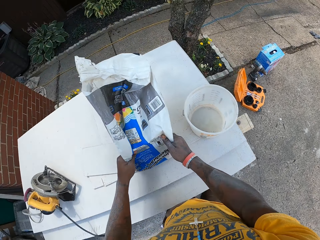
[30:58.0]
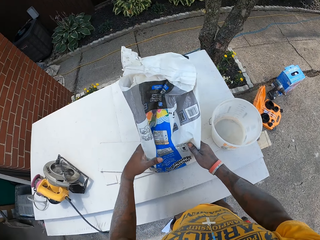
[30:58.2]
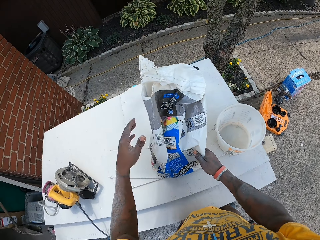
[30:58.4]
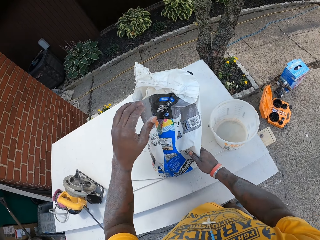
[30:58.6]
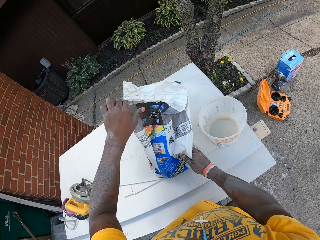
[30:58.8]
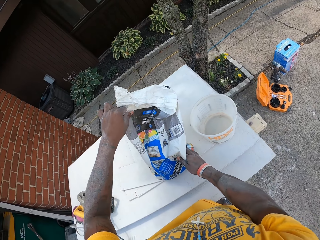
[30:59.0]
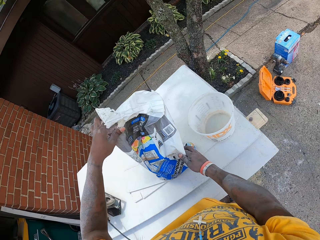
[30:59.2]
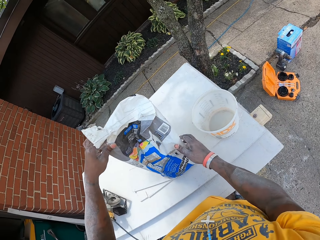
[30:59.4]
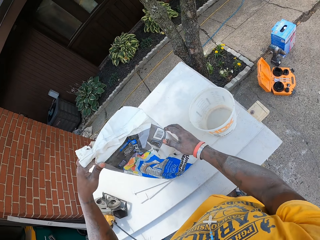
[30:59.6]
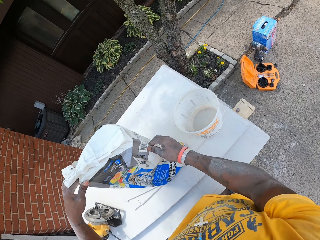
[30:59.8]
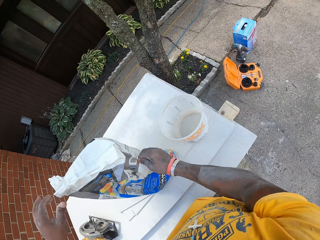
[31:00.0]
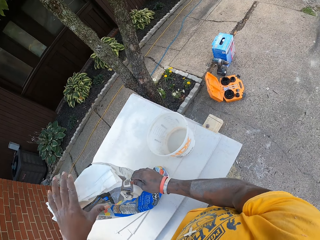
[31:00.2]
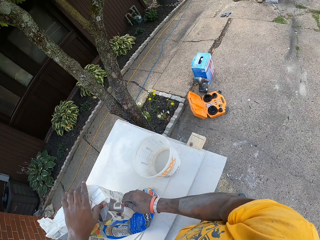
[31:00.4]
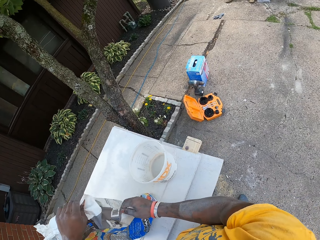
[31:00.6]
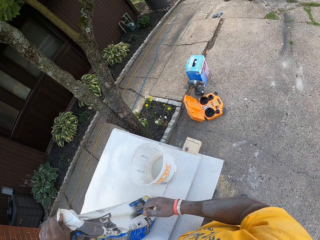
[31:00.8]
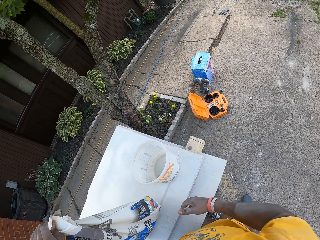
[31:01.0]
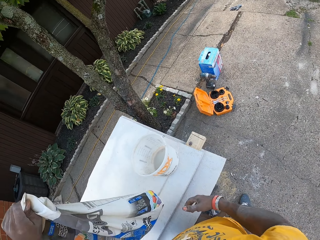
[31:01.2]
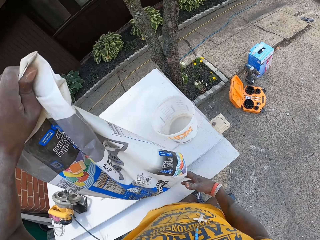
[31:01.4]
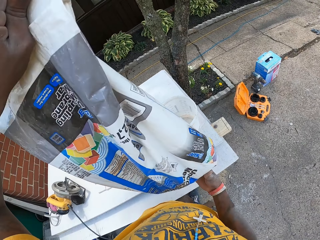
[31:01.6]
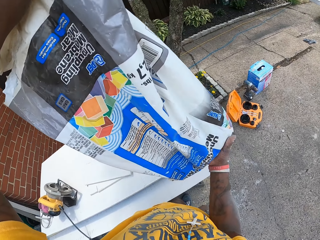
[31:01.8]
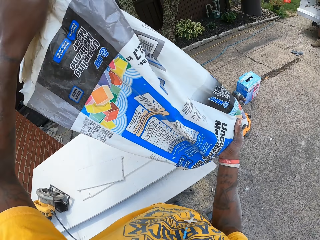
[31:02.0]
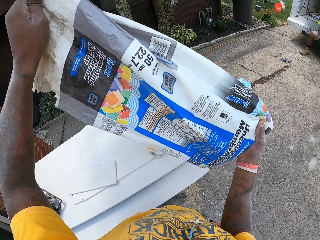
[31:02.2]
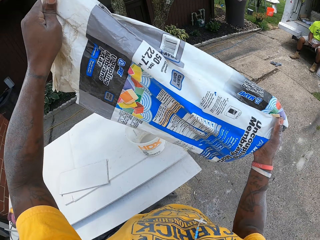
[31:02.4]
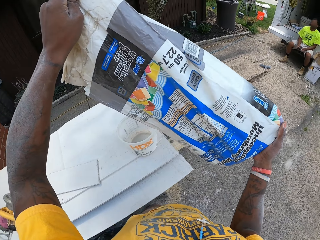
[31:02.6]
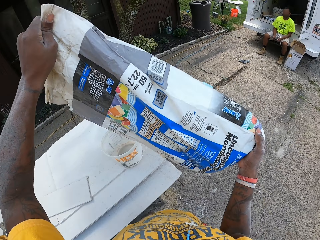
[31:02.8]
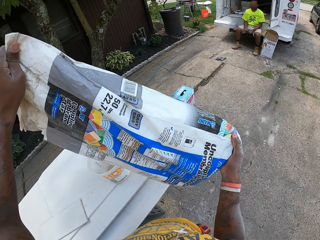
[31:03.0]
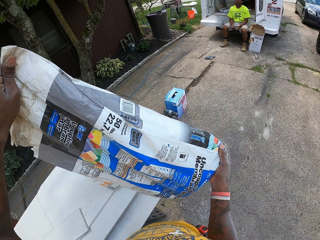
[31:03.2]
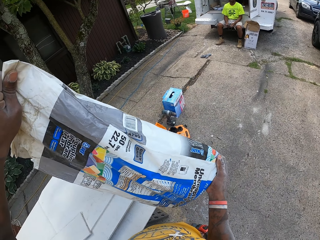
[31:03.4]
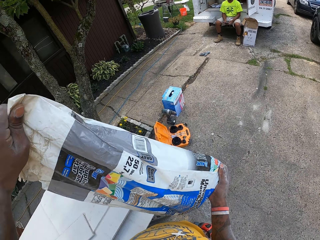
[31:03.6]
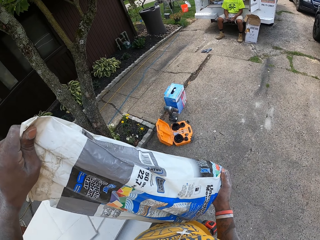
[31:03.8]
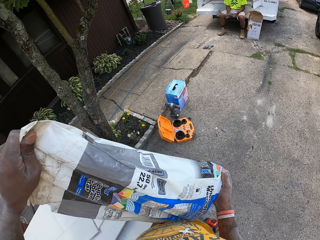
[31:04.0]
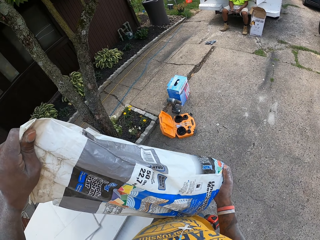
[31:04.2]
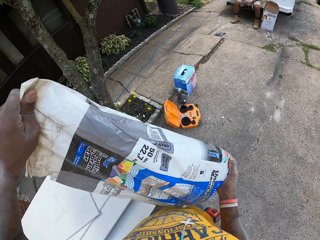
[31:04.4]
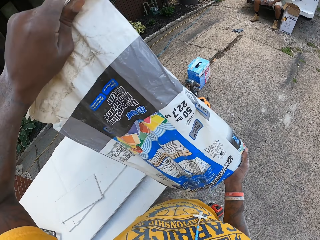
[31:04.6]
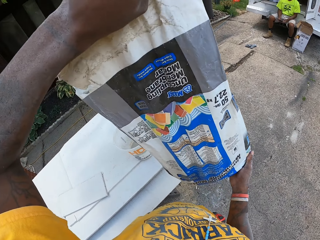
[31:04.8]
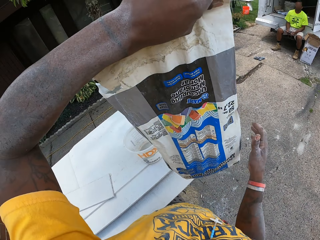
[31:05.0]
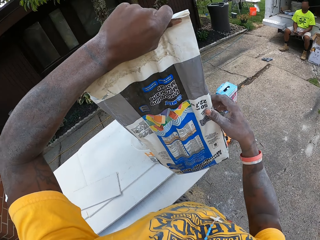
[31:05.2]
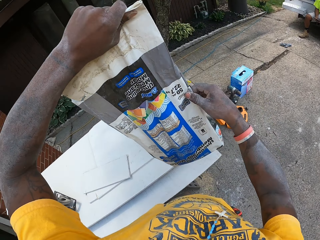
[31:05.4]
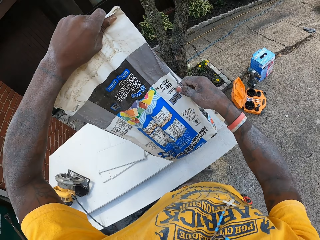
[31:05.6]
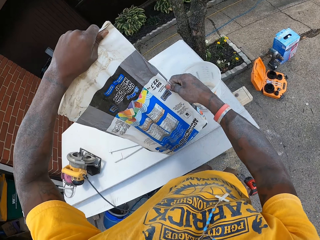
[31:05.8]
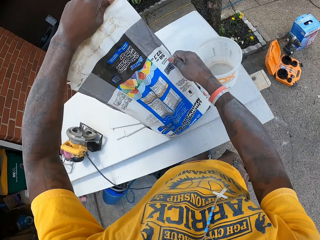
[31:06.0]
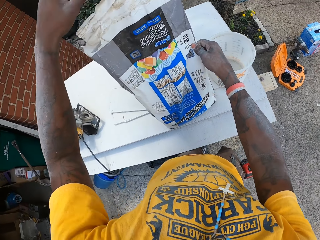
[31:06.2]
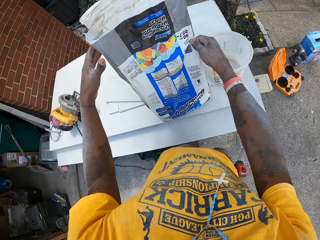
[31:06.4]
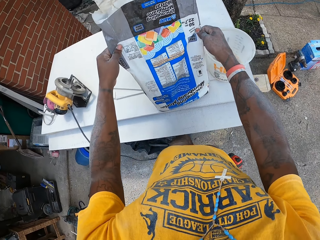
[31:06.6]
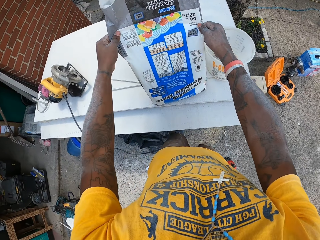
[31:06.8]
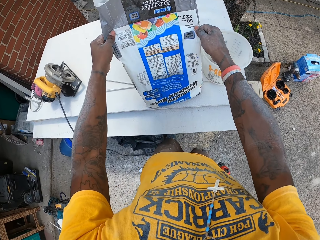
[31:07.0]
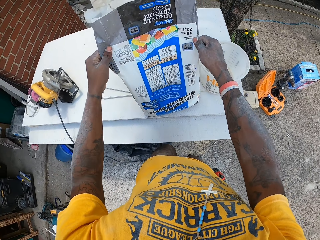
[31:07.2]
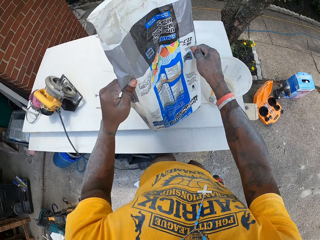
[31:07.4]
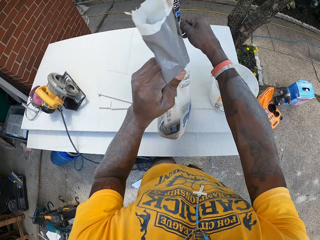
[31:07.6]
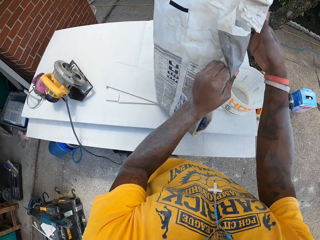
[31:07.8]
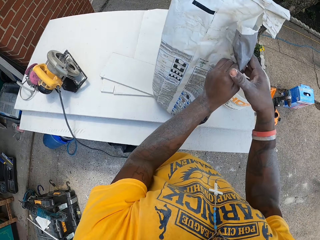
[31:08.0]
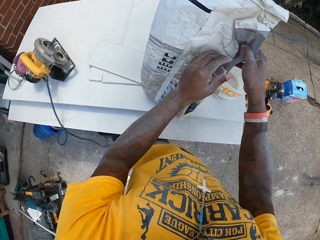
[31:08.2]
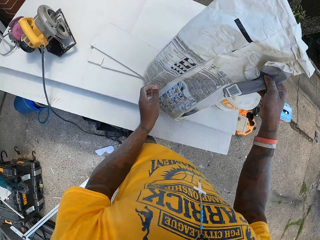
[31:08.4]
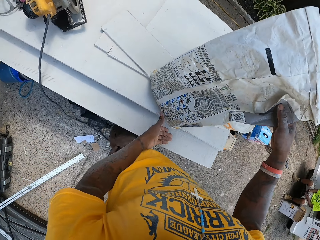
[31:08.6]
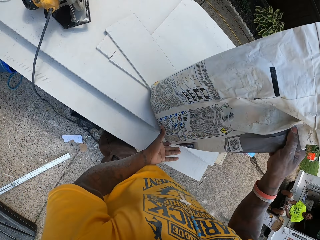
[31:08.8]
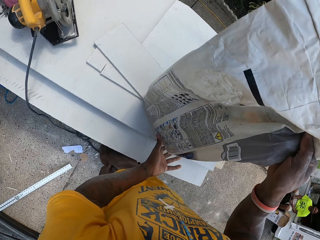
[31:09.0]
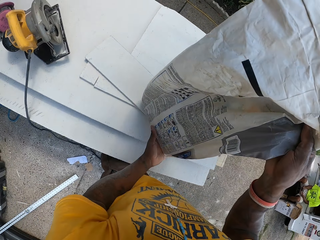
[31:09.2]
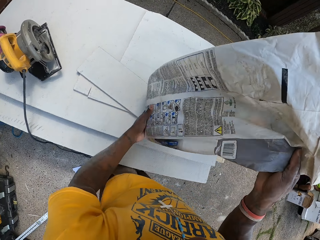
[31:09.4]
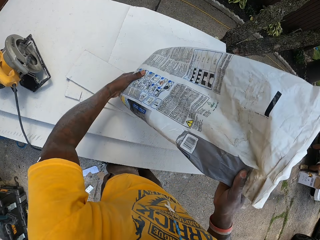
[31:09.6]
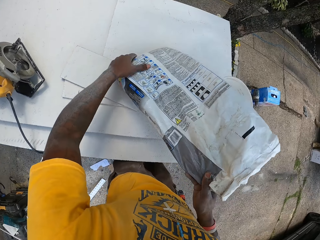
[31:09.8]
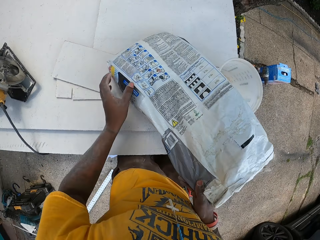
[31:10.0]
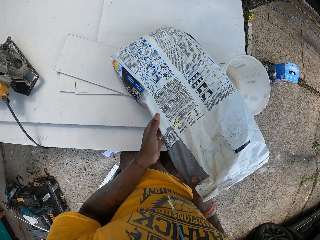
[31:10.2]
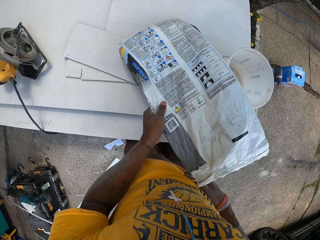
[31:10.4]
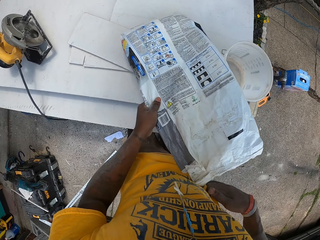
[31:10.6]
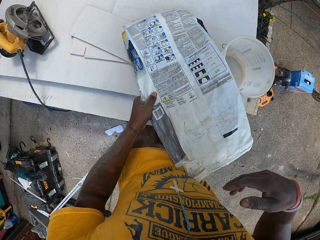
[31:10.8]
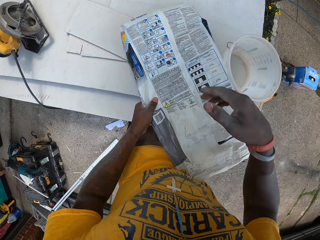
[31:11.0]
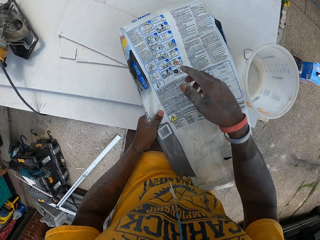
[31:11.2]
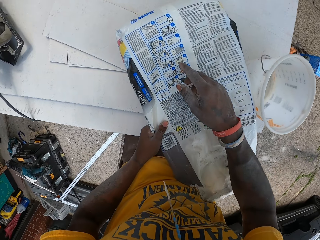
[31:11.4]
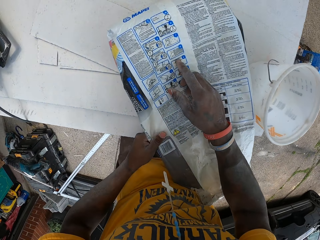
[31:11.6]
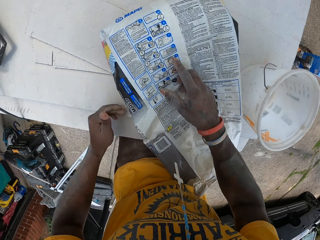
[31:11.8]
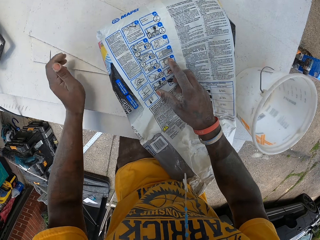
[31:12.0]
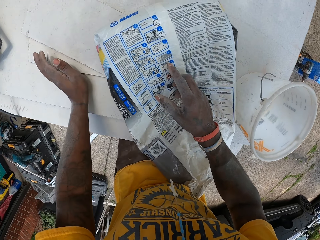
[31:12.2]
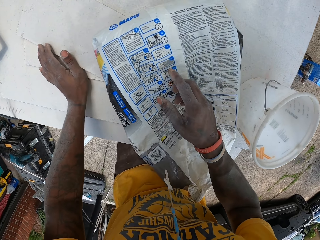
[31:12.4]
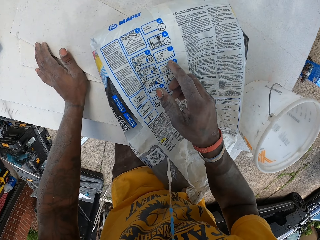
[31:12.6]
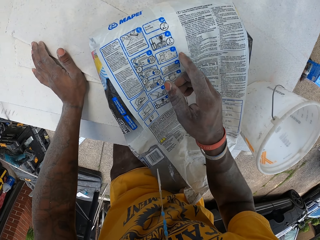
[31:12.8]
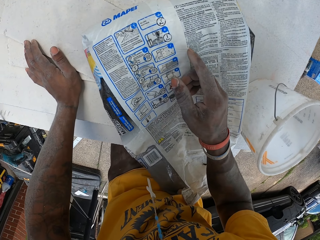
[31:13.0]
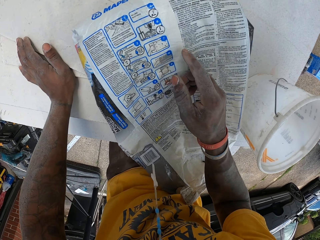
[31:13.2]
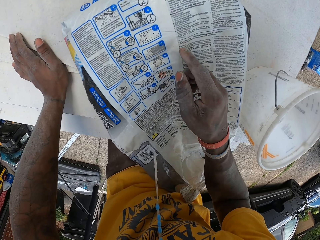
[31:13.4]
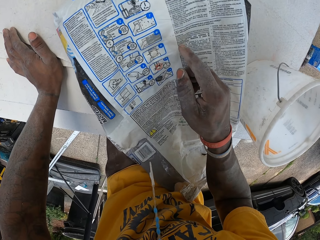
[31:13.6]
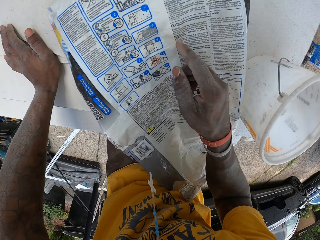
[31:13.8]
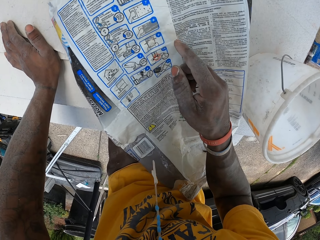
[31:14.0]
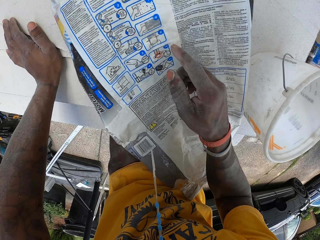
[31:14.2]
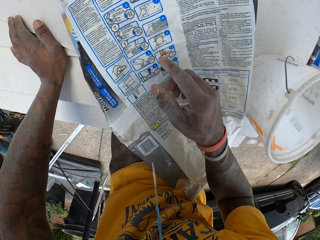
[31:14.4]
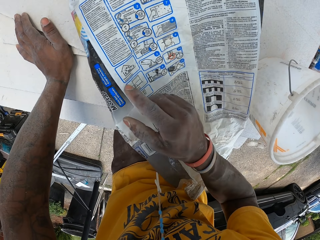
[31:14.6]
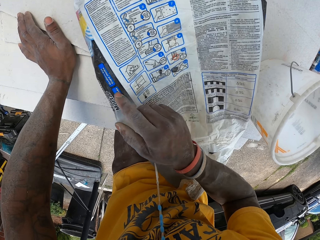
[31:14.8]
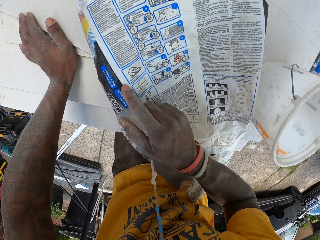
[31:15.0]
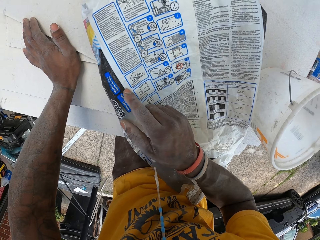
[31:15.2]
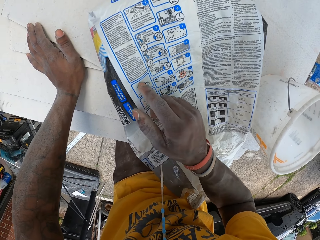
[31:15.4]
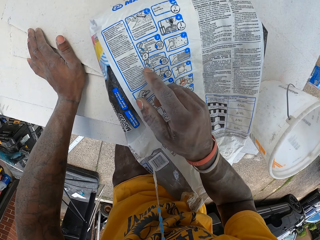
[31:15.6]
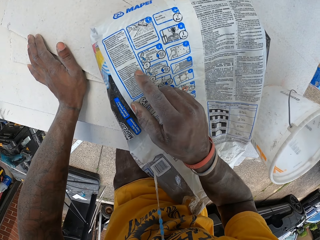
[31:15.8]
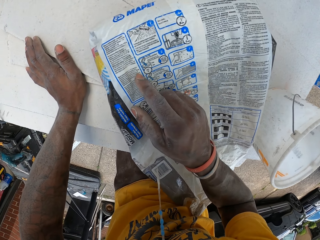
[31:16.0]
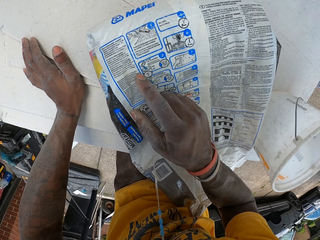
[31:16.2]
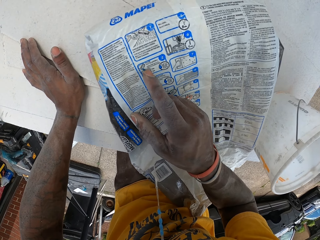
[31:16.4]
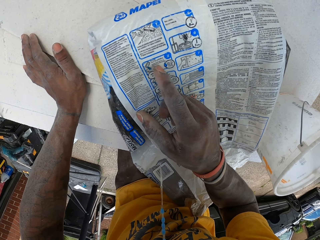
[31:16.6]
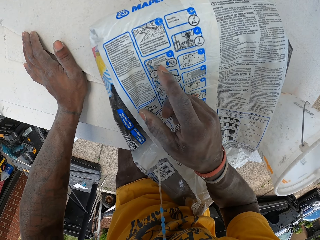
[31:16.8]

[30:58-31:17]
The camera wearer drops the open sac or bag of mortar on the table with both hands. He lifts the open sac of mortar from the table with both hands. He holds the bag. He looks at the content on the open sac of mortar. He drops the open sac of mortar on the table with both hands. He reads the content on the open sac of mortar. He turns the bag, points the bag.

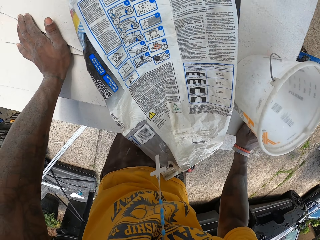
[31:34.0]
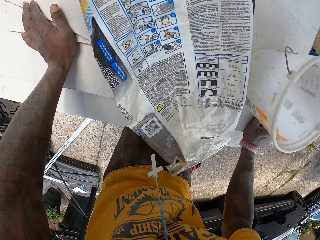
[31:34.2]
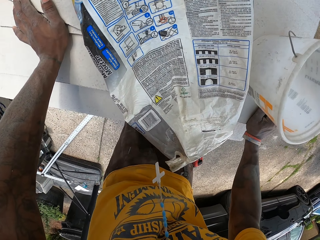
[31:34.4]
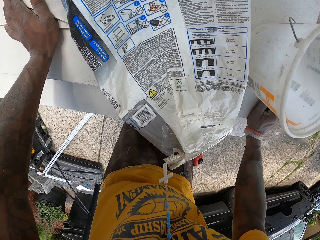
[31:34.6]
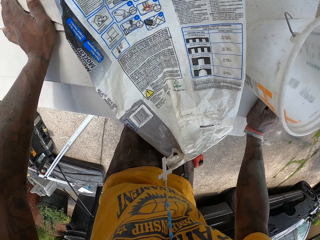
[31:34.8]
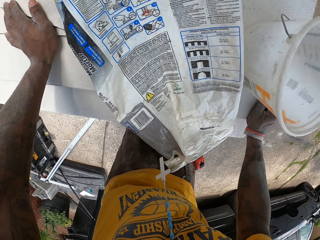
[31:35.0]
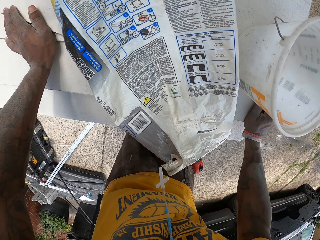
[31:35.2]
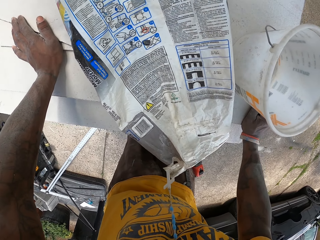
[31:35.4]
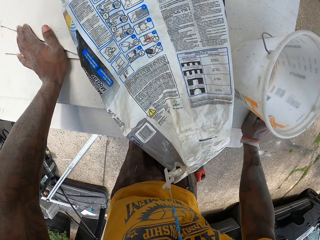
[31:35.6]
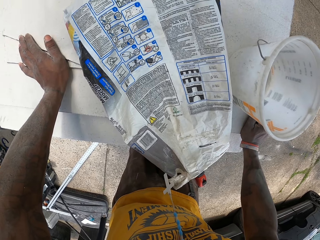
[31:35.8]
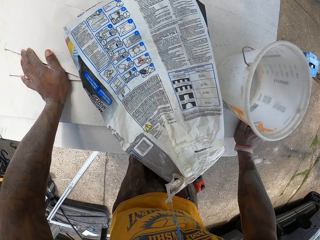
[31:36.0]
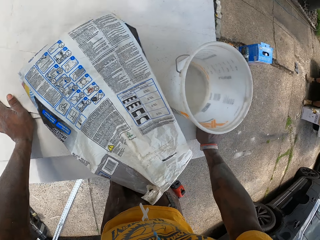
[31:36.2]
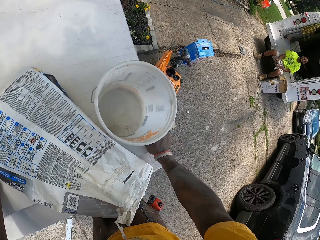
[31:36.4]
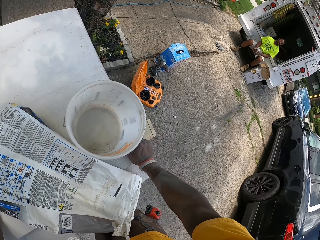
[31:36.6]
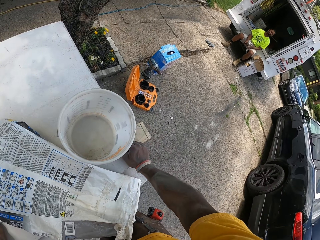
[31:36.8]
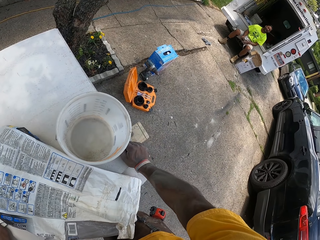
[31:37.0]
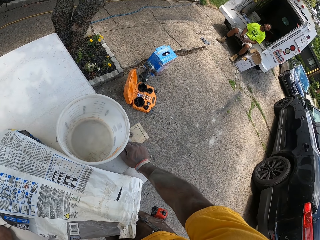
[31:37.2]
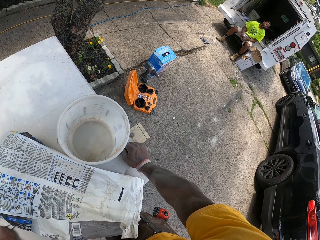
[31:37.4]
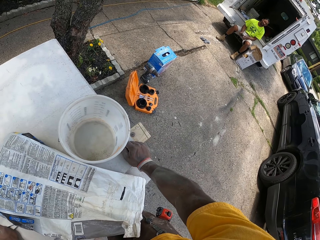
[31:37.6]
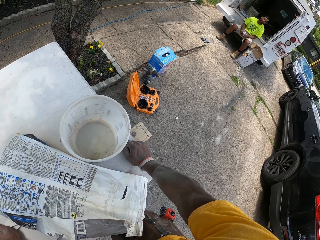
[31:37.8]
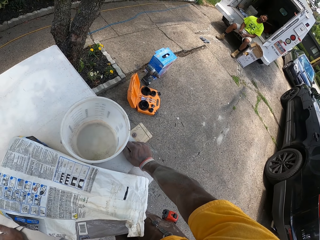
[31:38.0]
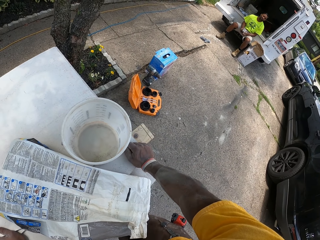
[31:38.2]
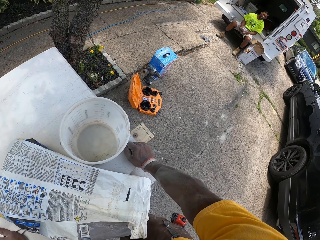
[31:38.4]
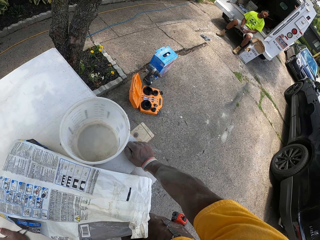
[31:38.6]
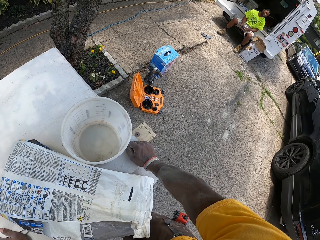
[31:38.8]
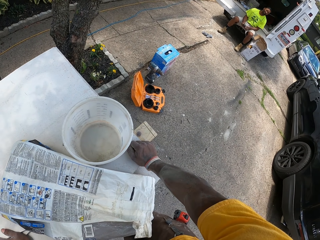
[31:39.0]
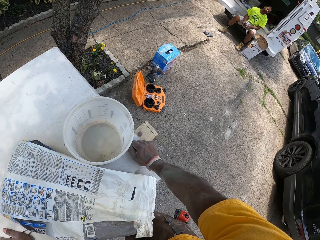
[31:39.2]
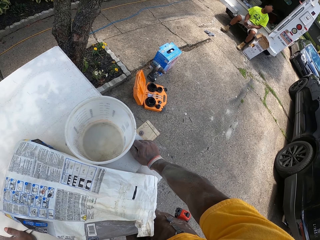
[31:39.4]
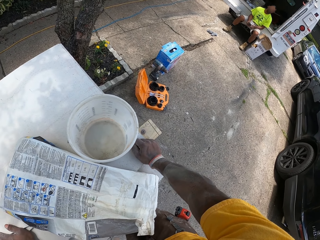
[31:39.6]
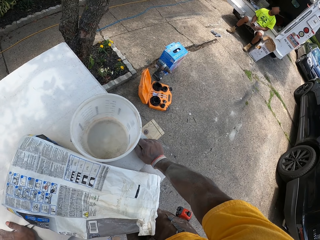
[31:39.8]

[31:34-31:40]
The camera wearer stares at the bag.
